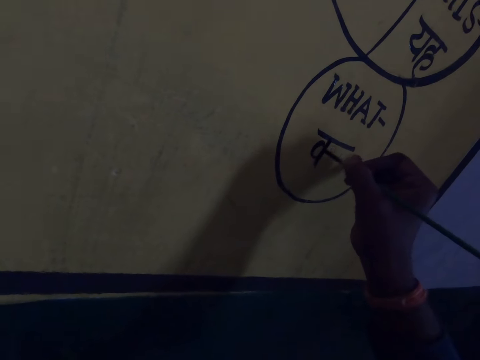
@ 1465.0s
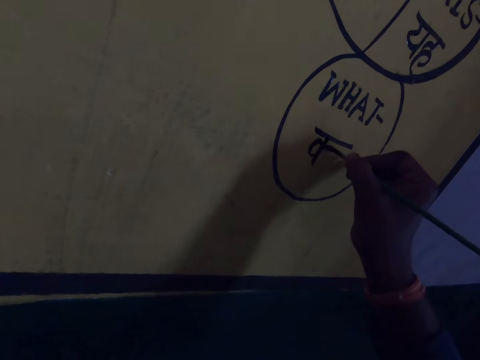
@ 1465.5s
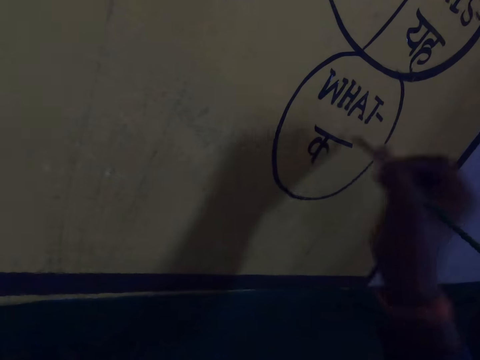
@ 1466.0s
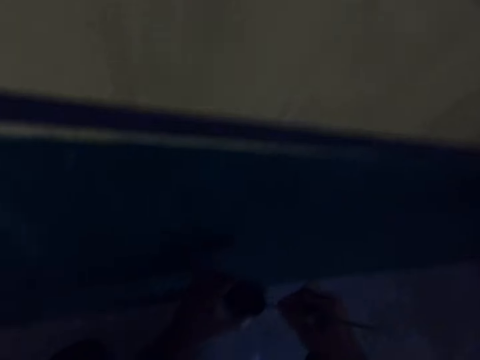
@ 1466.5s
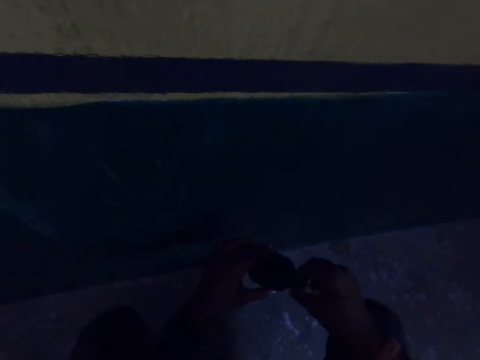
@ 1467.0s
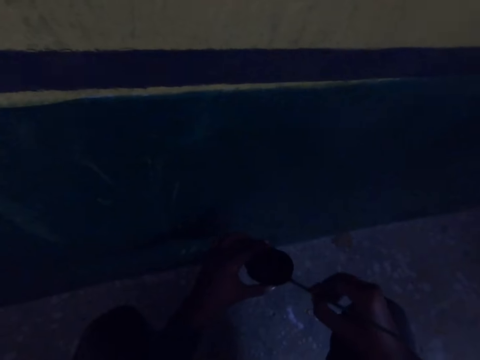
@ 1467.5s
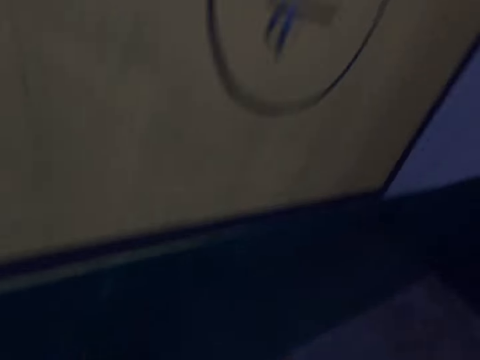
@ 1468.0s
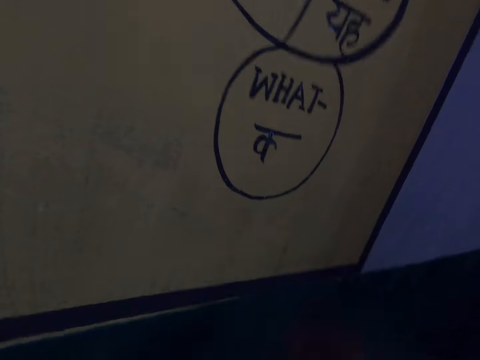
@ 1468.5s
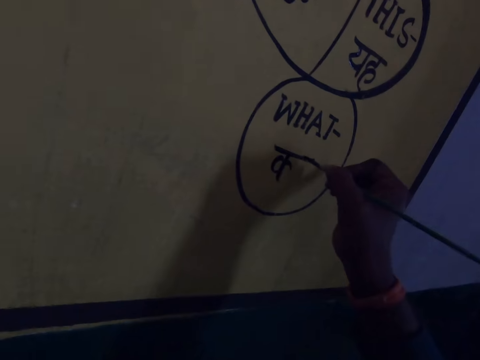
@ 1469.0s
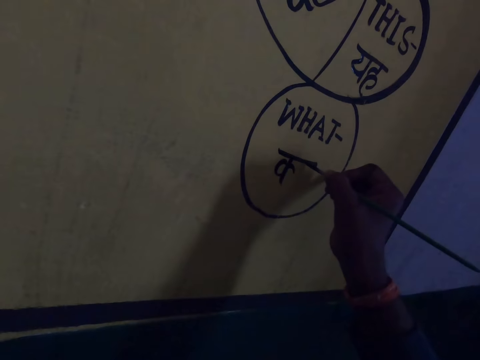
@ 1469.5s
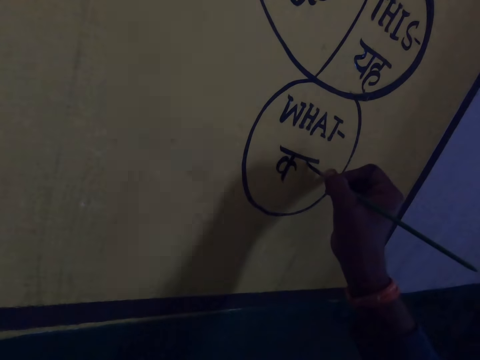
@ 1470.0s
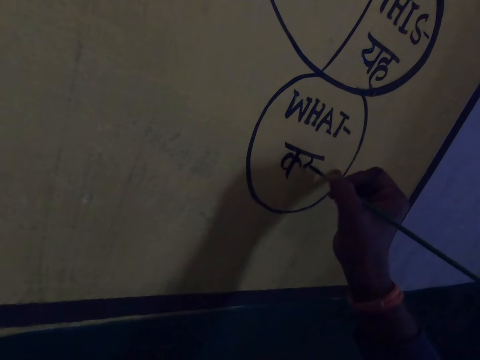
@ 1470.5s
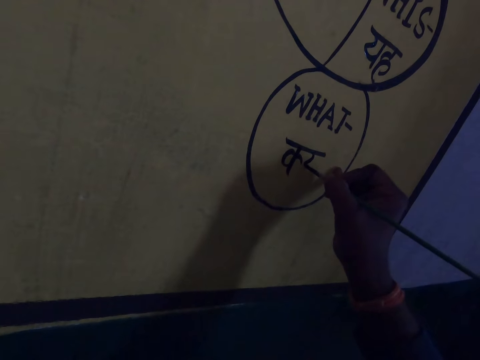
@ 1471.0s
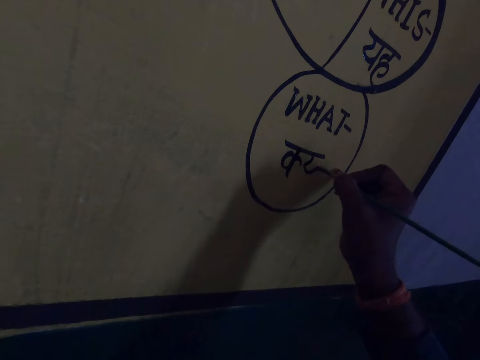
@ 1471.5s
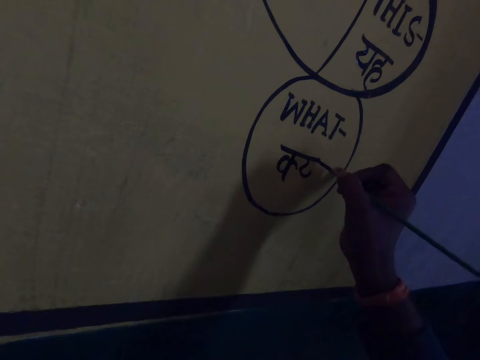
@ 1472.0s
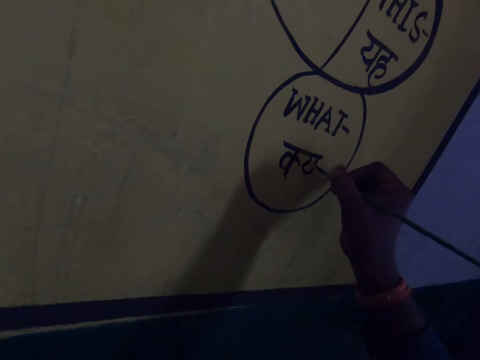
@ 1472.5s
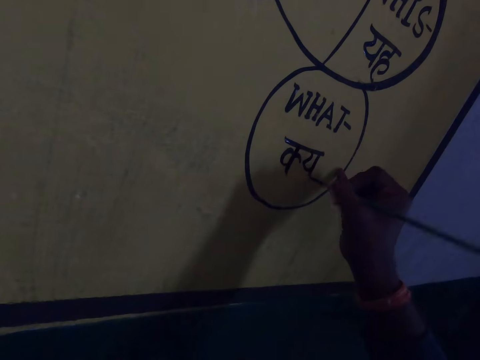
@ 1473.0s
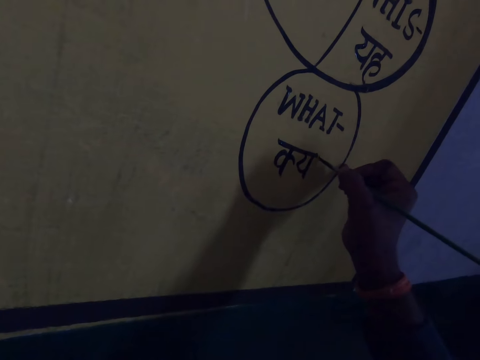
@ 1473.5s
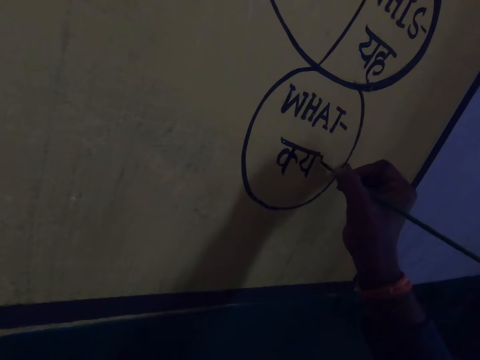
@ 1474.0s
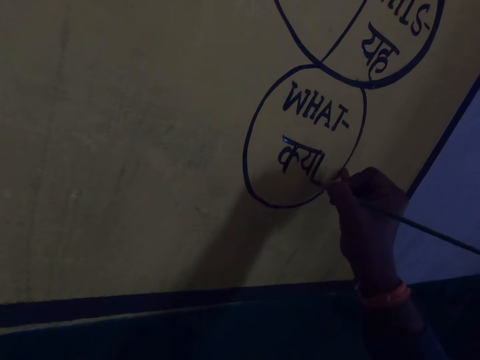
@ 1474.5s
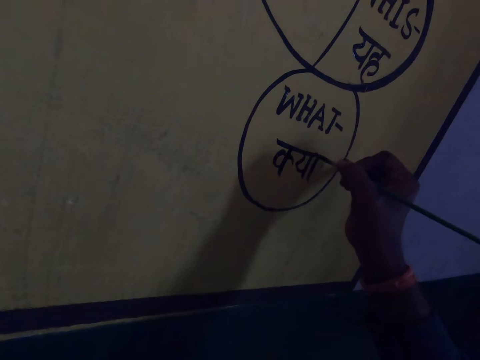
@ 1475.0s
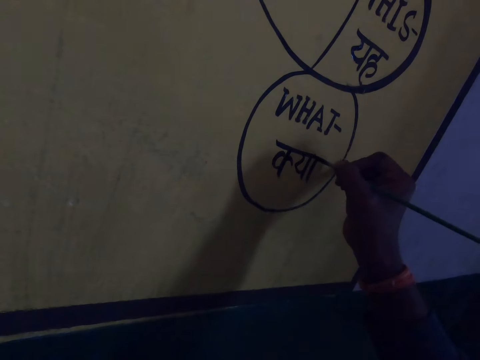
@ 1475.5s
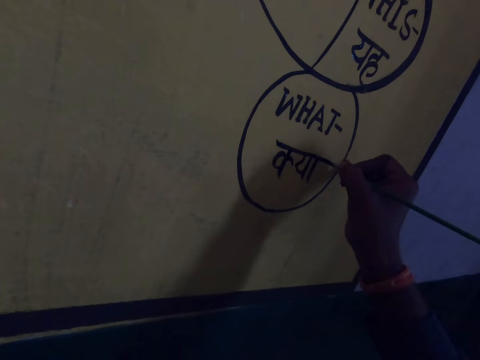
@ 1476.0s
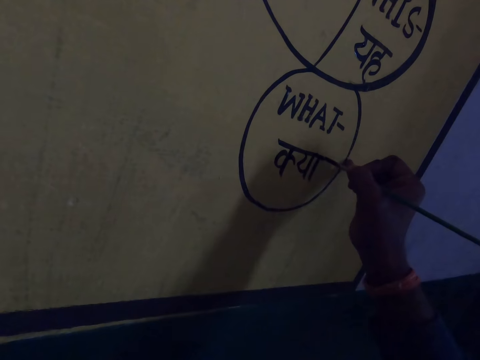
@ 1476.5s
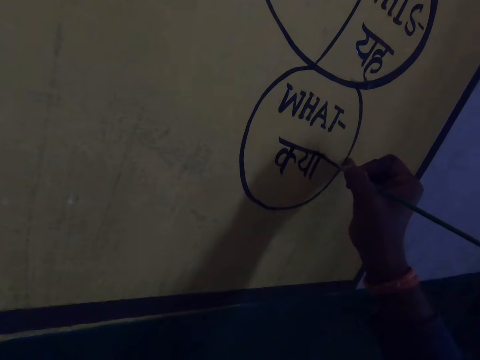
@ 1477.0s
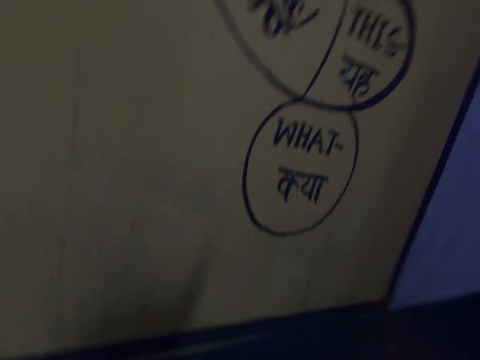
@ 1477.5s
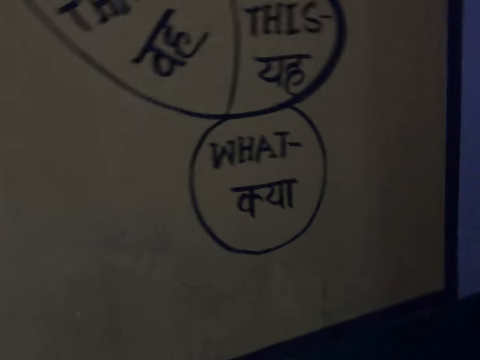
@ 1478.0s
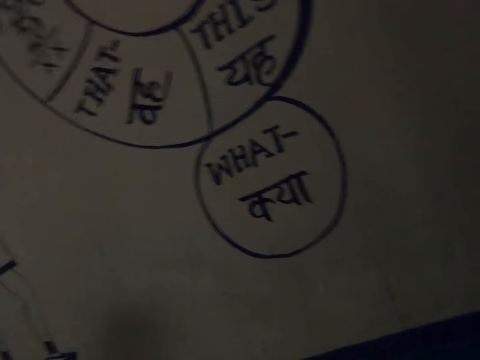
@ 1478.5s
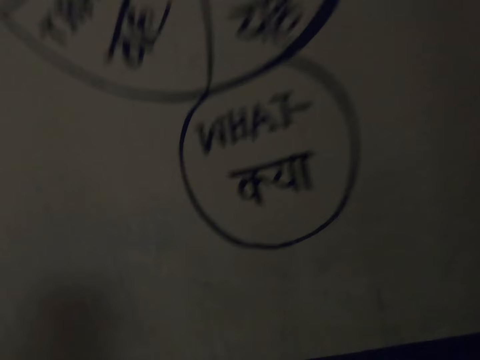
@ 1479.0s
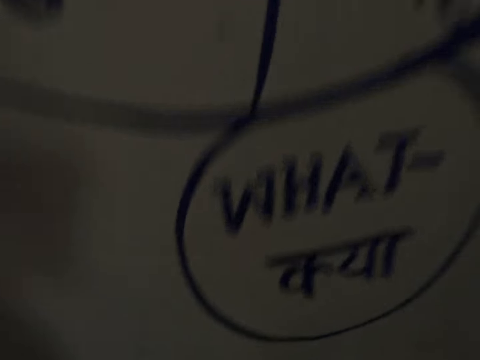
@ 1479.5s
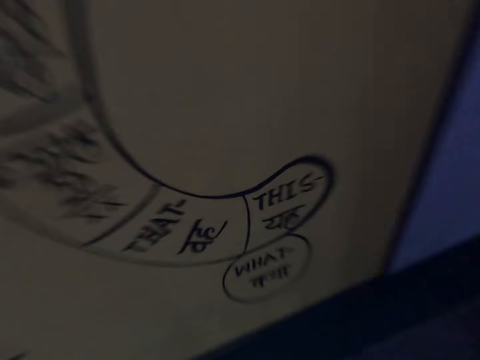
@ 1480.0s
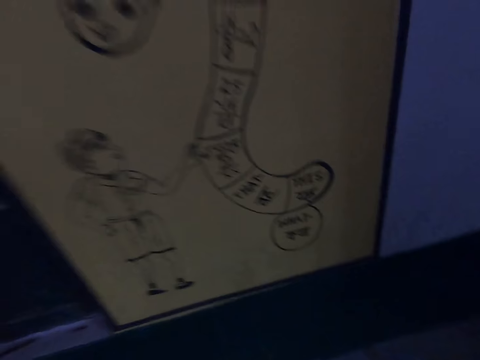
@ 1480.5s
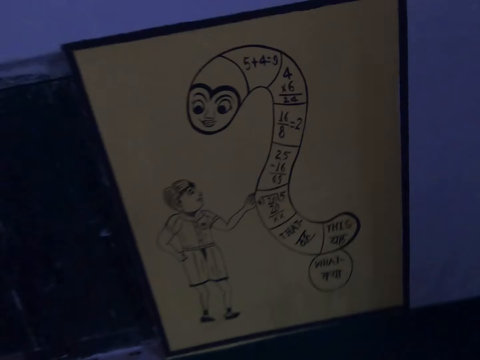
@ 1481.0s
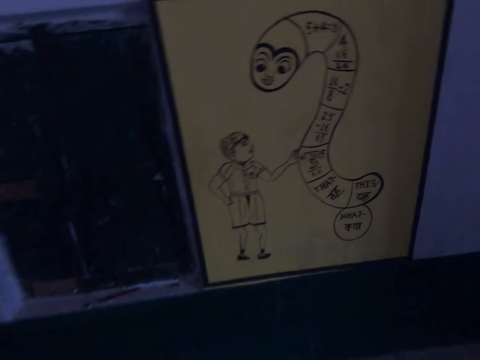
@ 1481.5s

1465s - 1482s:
The camera wearer dips the paint brush in the paint container. They drain the paint on the paint brush on the edge of the paint container. They draw on the wall or board with the paint brush. They look at the board.

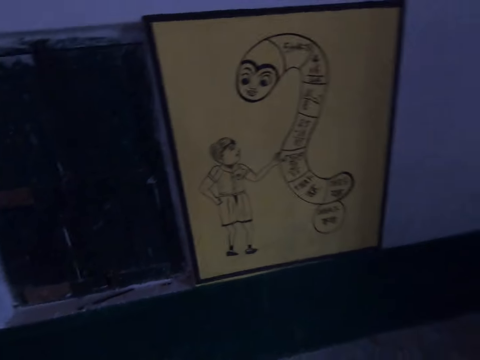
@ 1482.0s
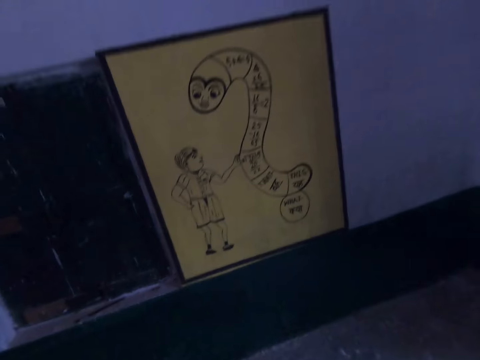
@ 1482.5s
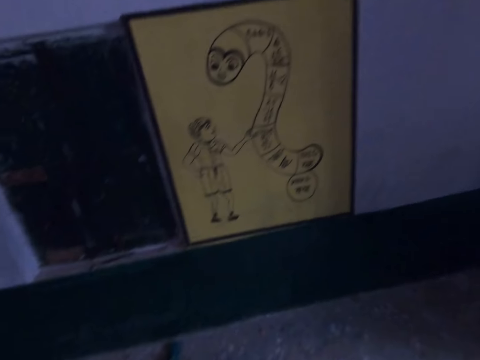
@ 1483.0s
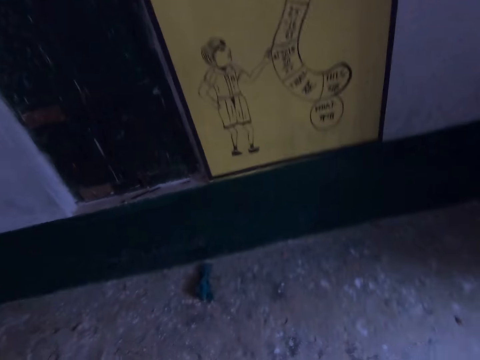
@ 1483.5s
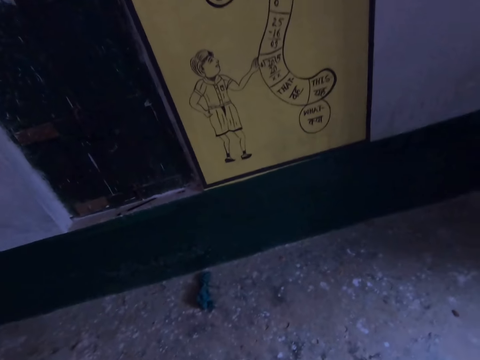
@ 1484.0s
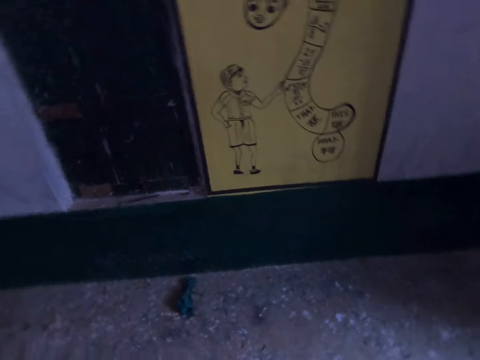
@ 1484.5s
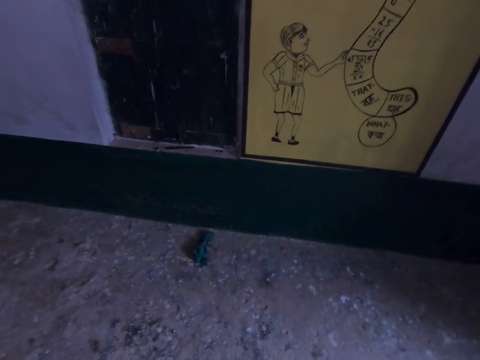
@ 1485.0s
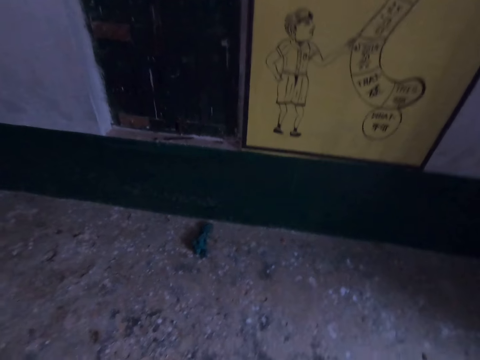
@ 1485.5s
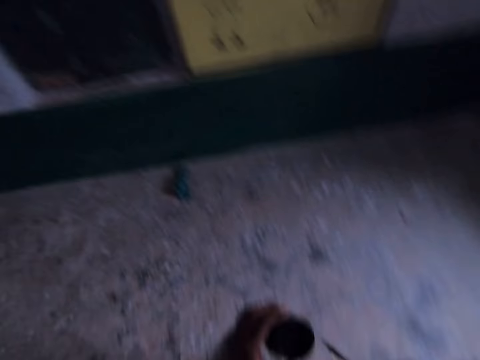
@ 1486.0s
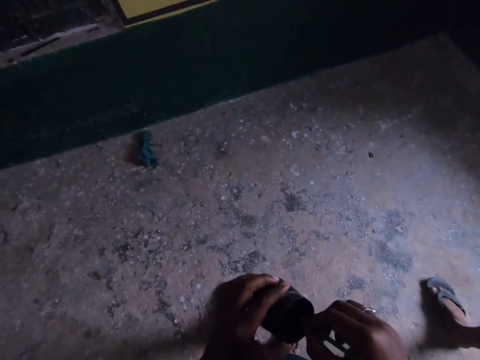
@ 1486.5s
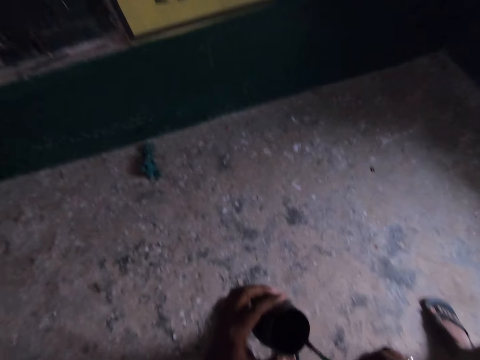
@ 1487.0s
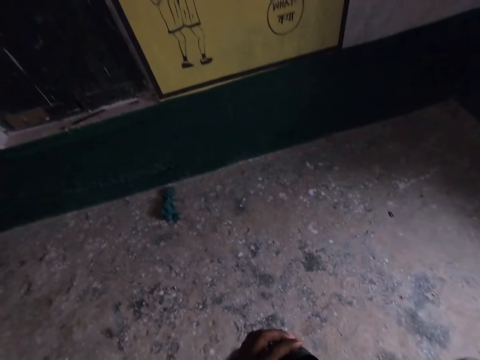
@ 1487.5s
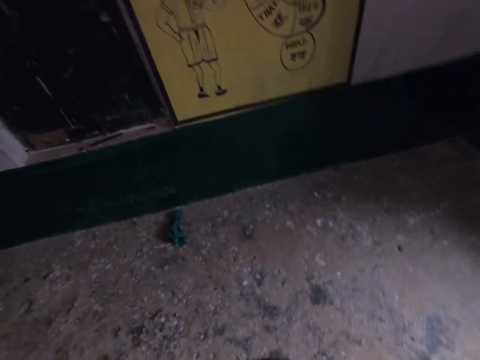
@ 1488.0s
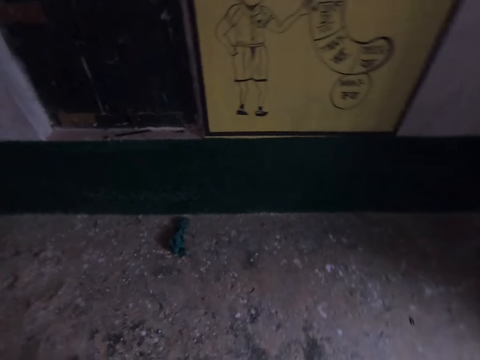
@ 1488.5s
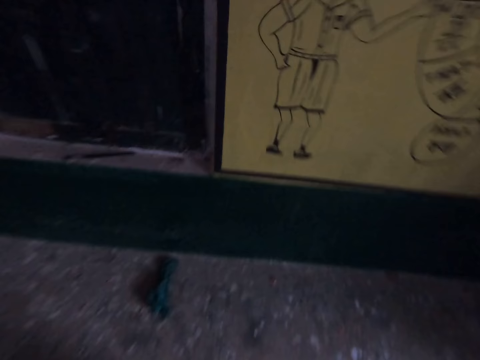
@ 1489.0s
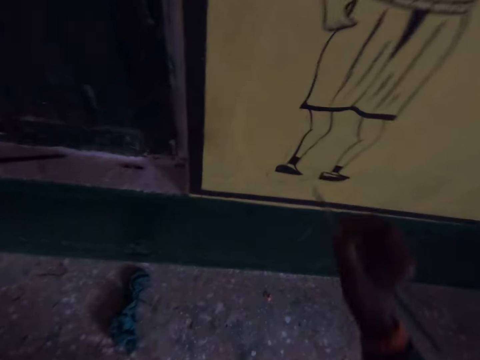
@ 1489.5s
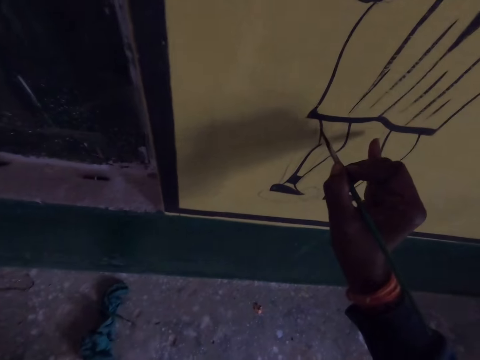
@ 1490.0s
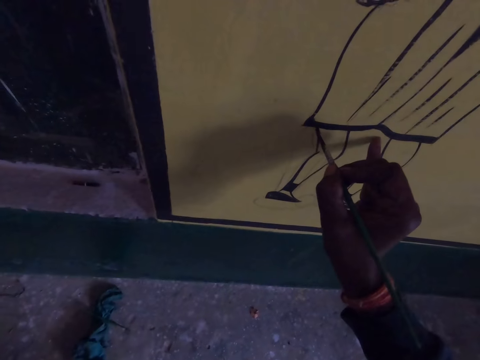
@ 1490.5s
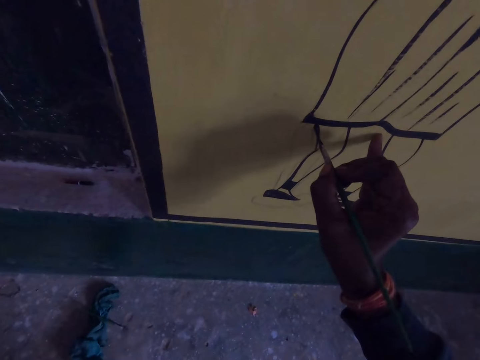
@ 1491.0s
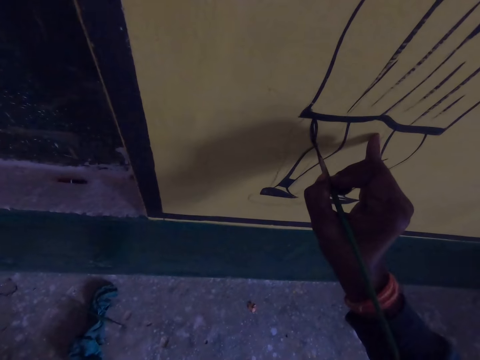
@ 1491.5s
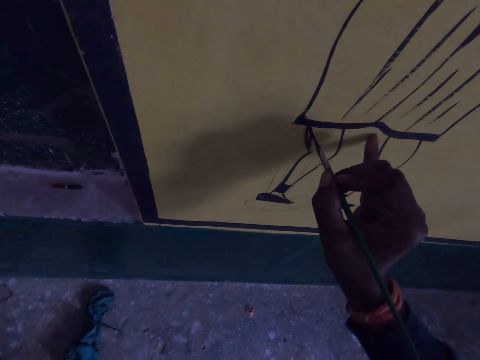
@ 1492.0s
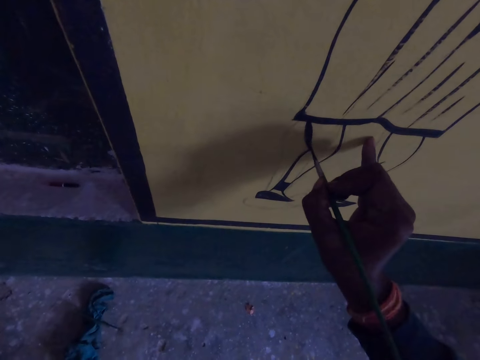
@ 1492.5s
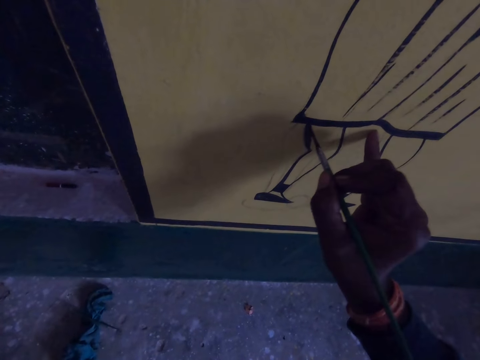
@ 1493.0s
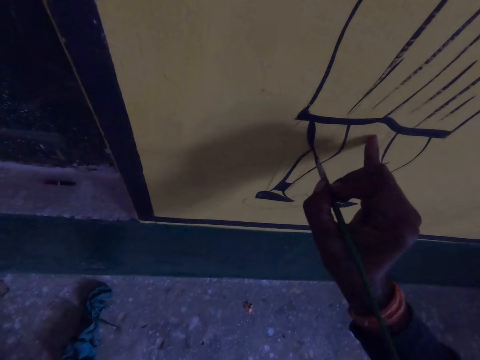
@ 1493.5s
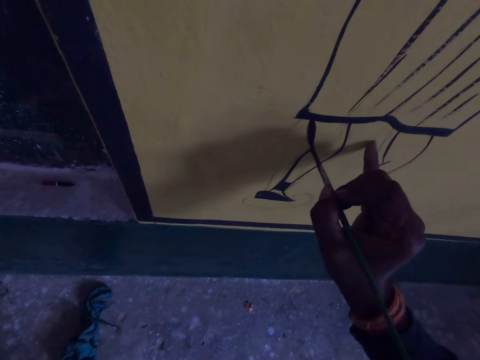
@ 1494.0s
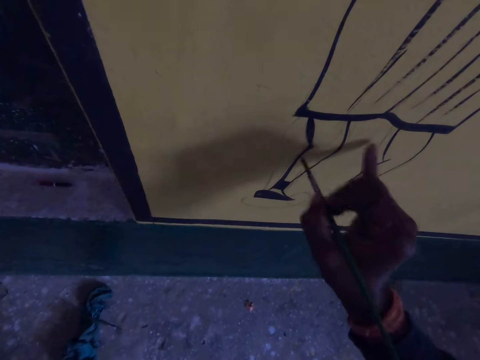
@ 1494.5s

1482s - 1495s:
The camera wearer dips the paint brush in the paint container. They draw on the wall with the paint brush.
